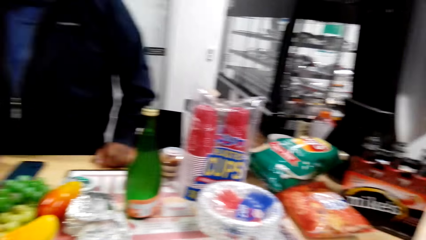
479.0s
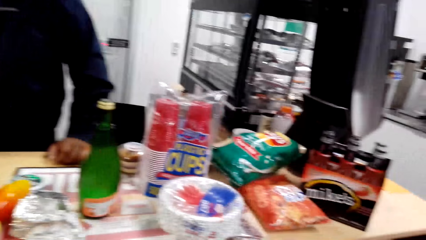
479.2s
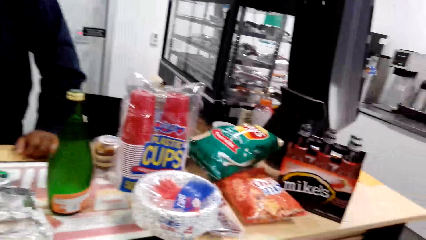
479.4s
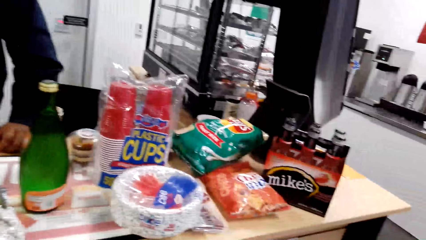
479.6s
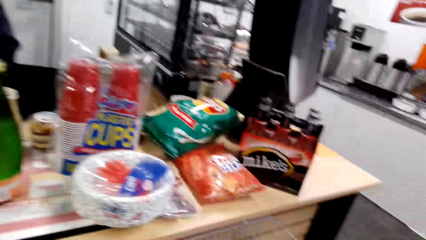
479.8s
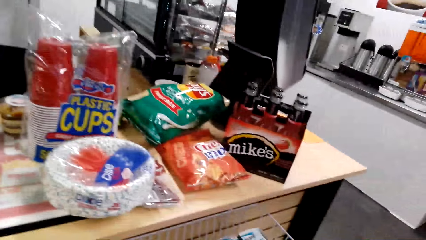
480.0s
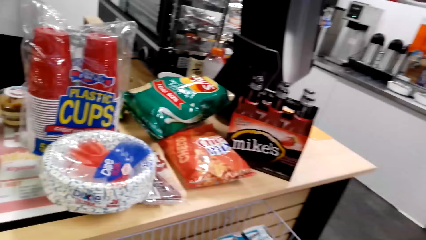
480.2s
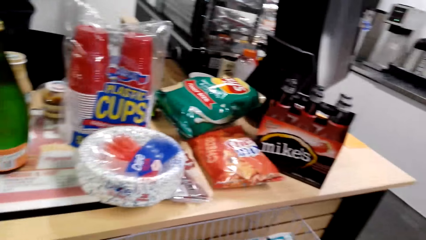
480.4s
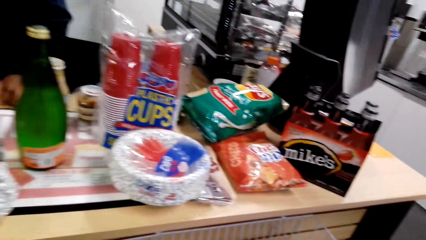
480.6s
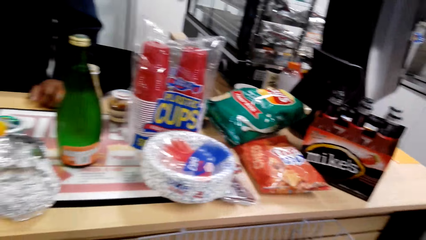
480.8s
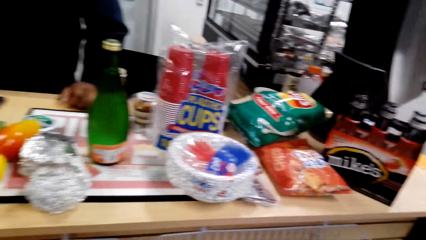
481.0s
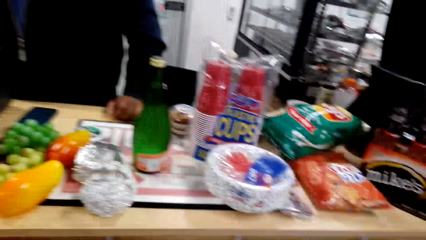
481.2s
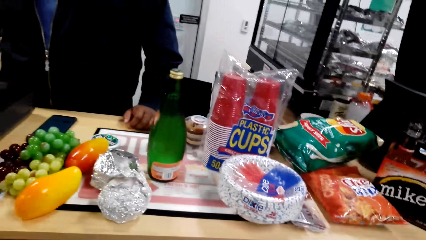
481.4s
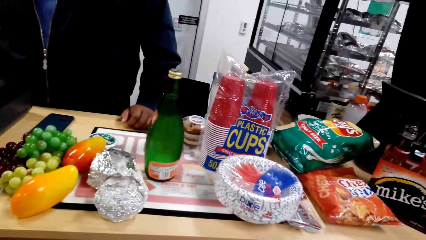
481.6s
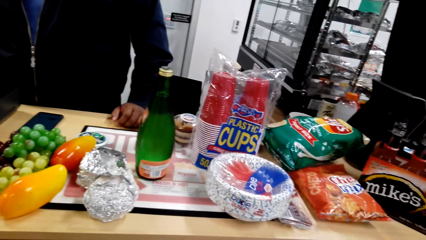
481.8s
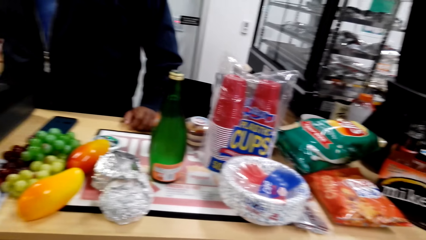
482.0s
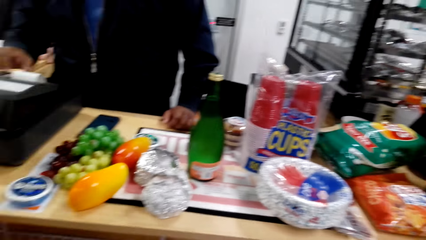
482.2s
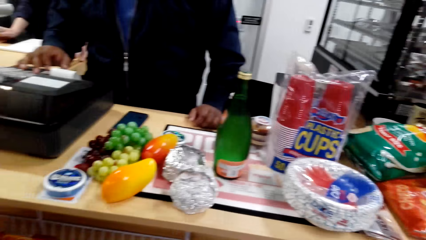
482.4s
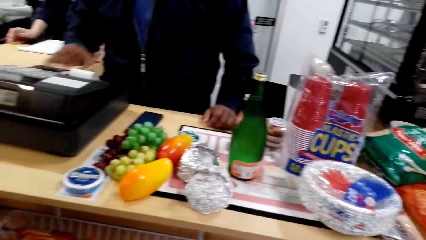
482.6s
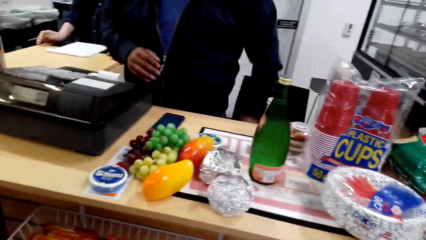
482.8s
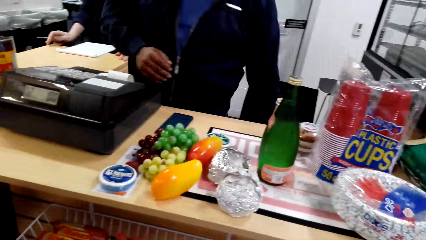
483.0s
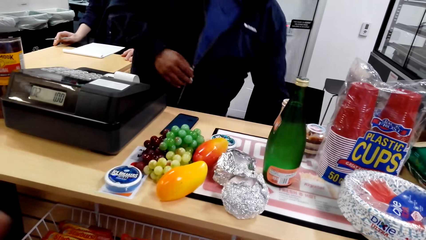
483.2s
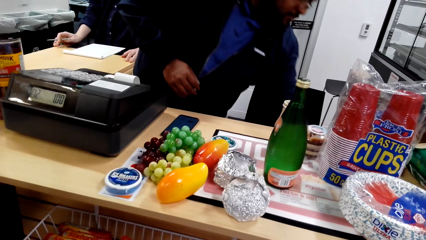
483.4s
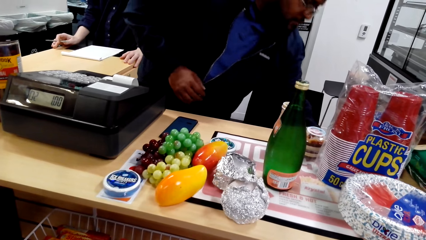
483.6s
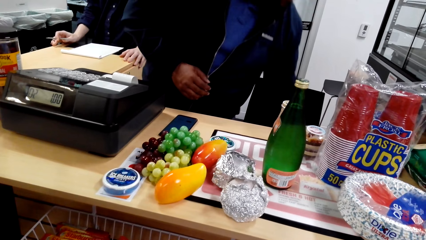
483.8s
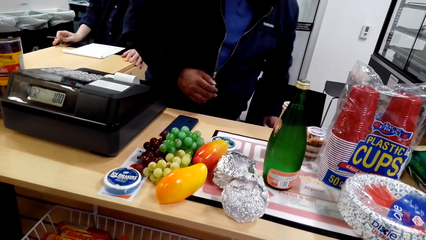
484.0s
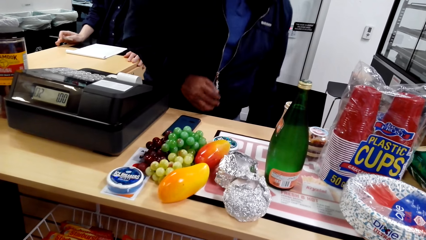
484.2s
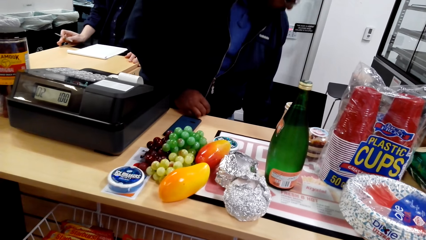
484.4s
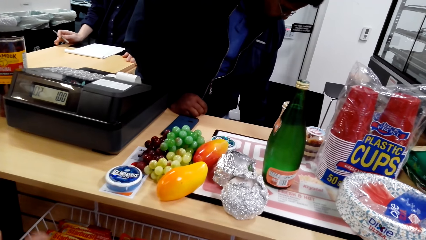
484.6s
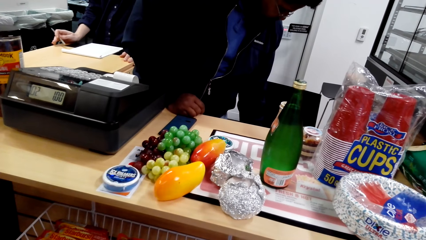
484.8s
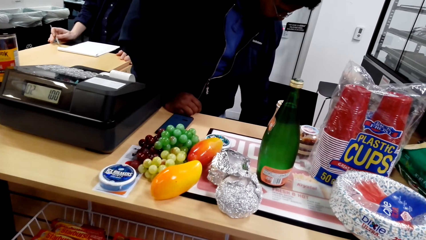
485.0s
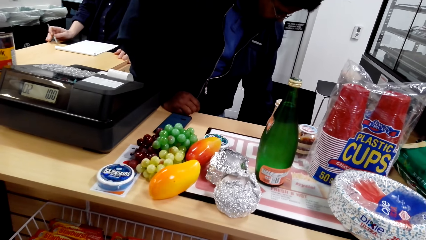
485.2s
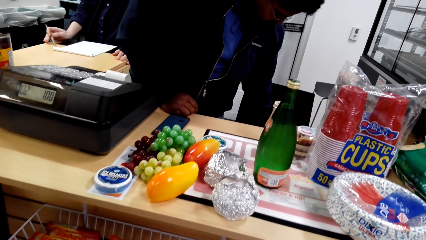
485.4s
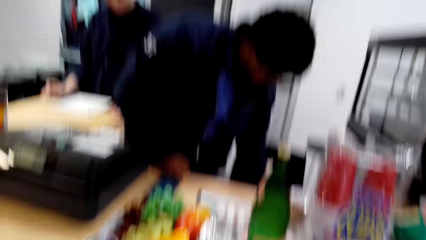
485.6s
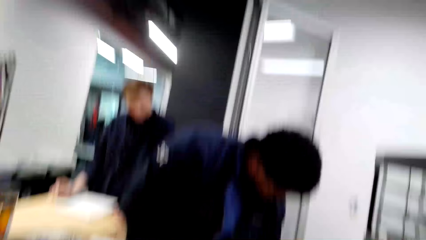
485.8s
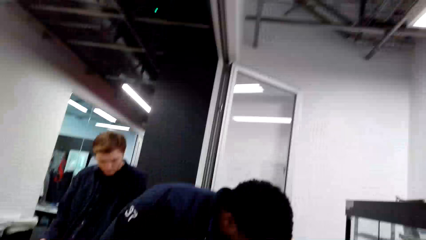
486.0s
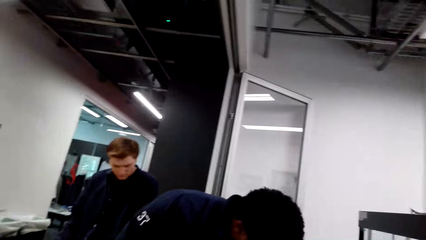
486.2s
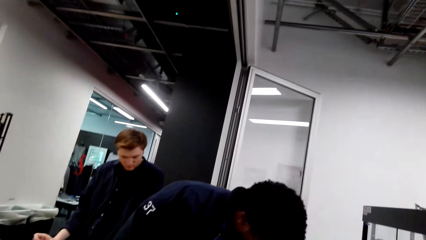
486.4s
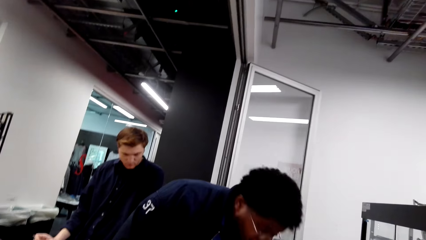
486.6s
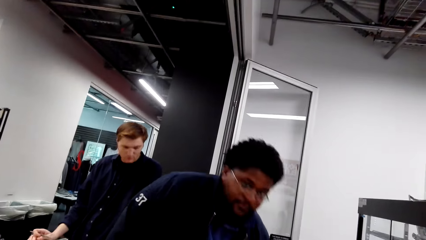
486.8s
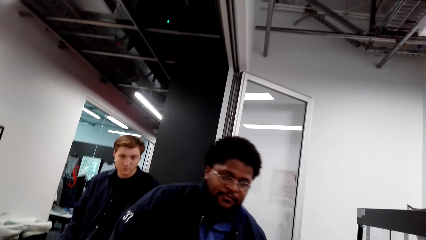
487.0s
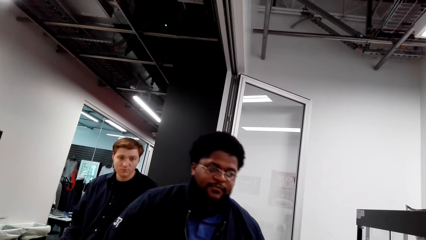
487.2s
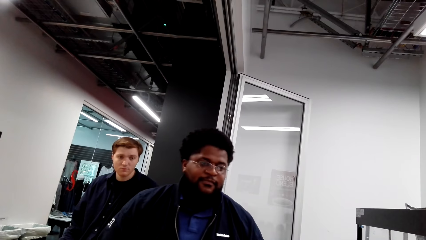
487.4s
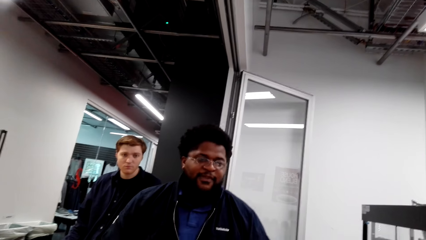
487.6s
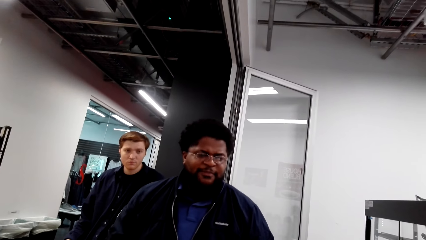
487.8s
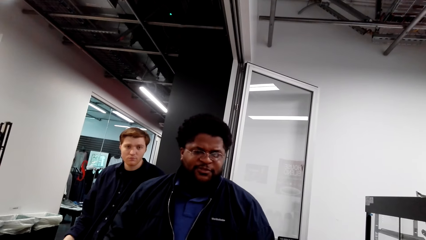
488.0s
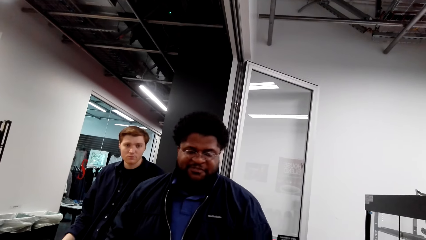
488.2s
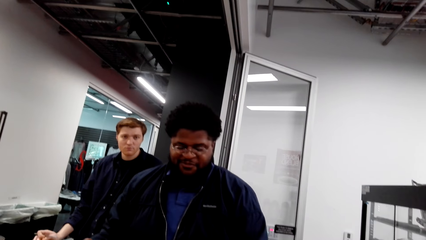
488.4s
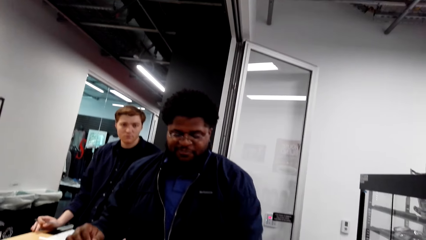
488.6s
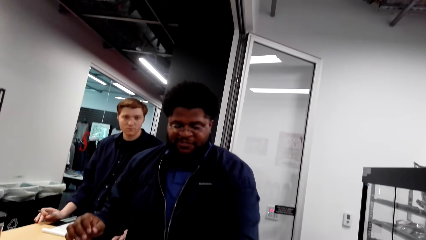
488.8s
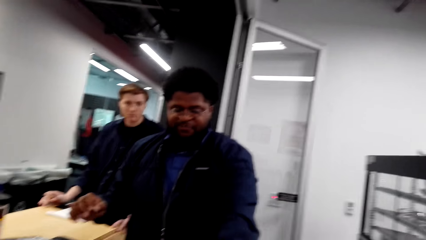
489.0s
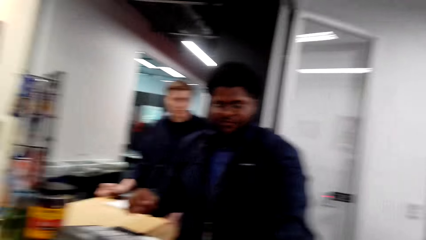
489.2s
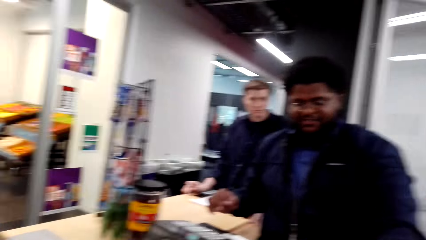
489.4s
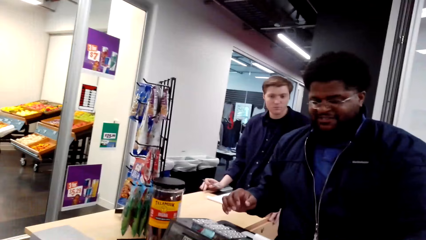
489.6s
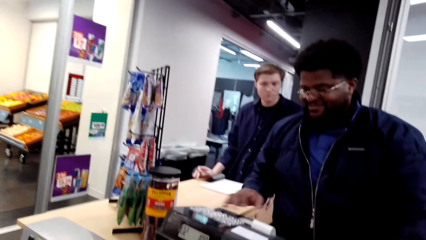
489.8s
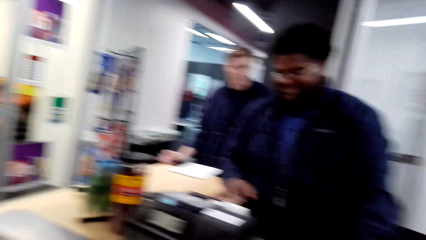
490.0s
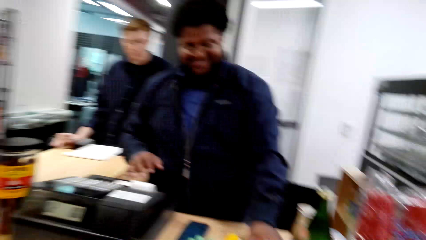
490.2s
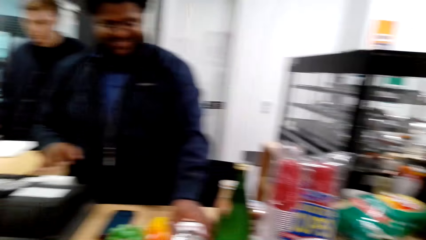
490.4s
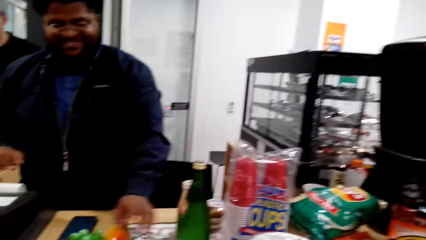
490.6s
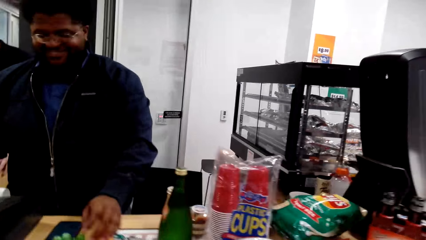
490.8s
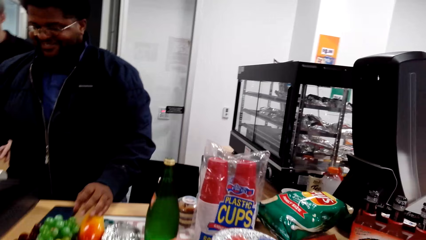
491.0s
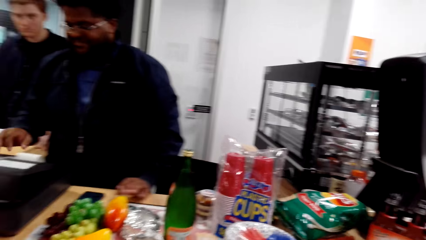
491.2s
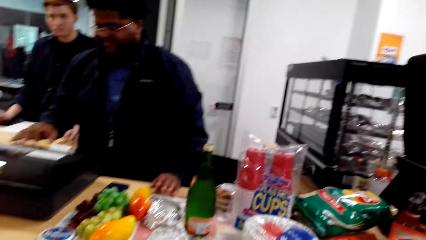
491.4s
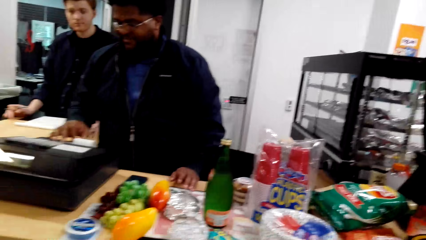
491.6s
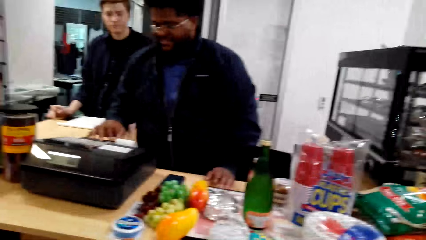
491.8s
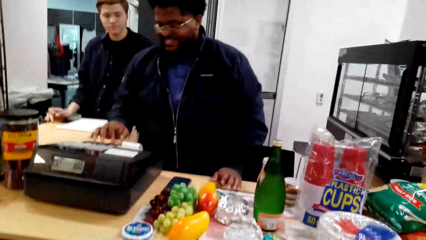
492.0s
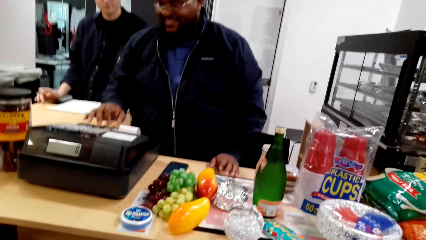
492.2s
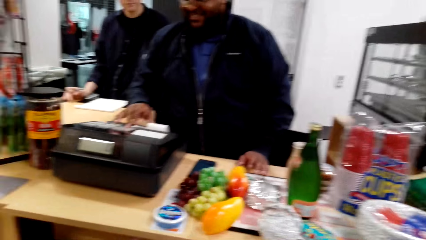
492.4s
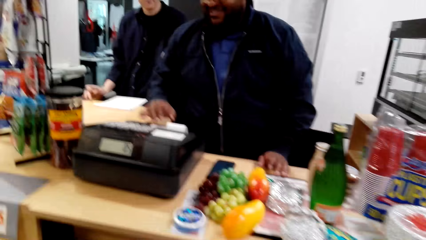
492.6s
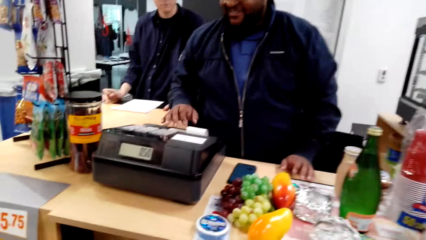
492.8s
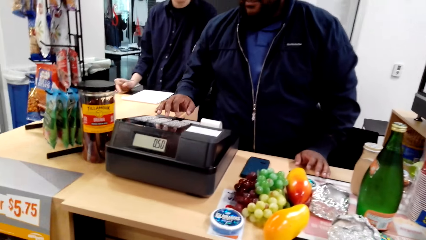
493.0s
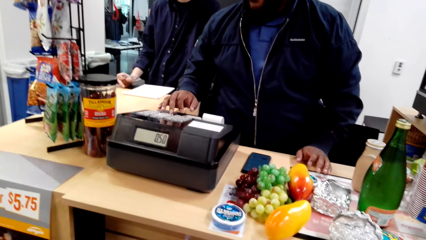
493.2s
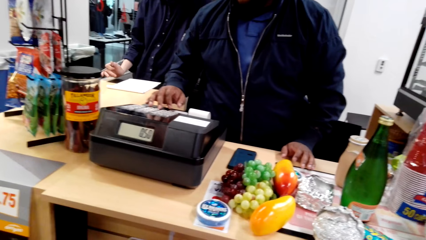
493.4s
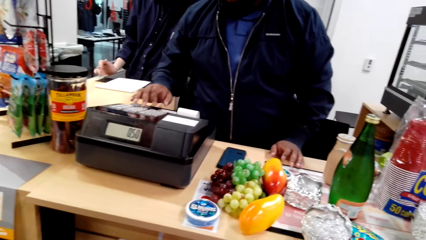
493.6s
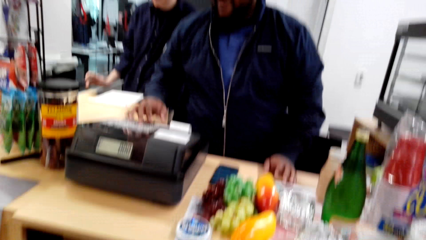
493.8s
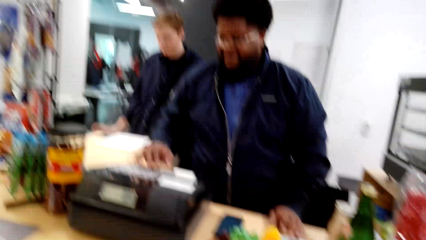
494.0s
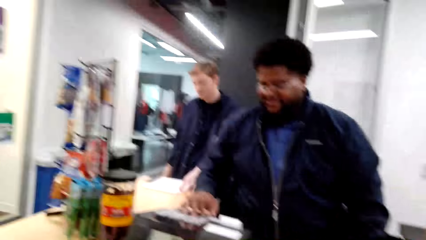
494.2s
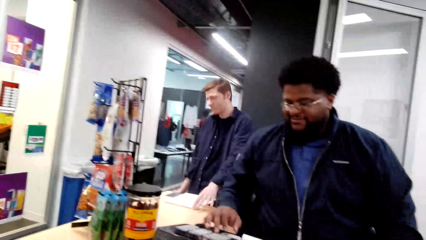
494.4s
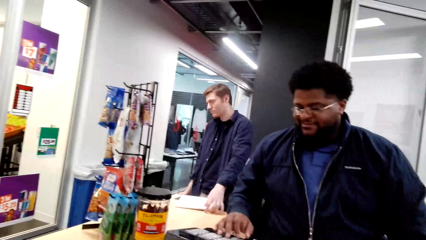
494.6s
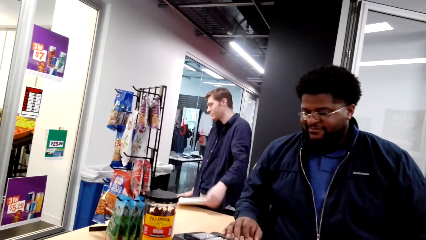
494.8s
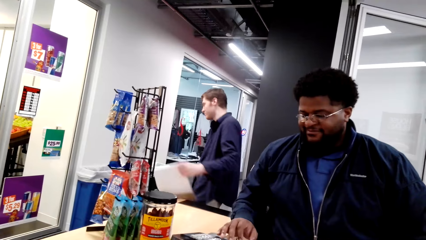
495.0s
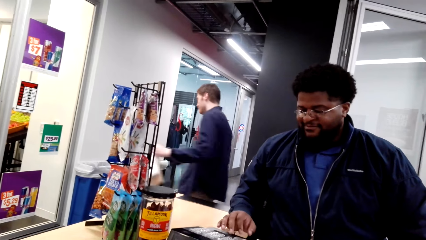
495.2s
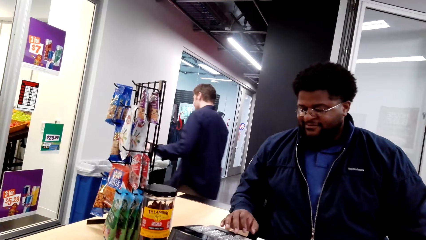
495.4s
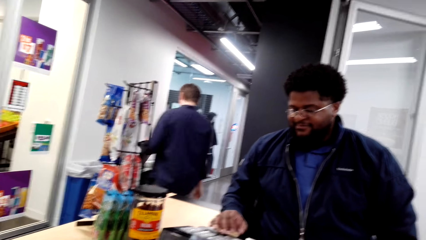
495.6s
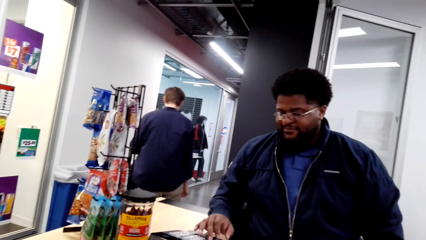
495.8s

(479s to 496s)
The camera wearer looks at the shopping on the table. They converse with a woman. They converse with a man. They look at the man. The man converses with the camera wearer. The camera wearer looks around the supermarket. They converse with the man.
